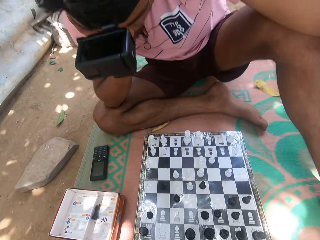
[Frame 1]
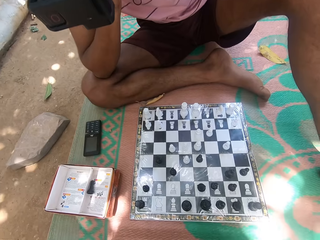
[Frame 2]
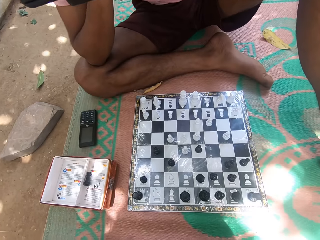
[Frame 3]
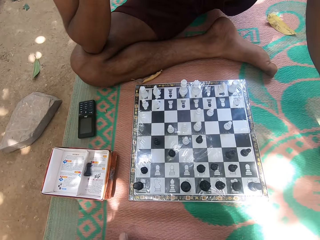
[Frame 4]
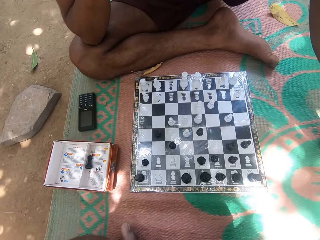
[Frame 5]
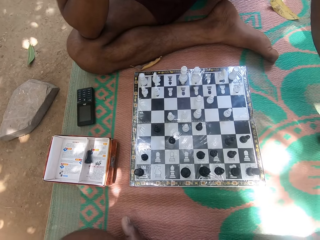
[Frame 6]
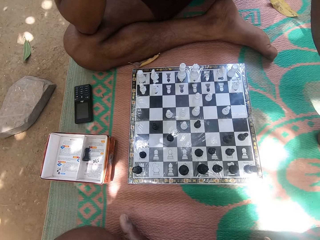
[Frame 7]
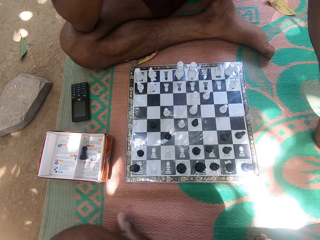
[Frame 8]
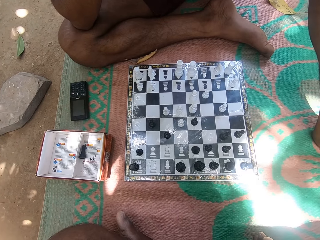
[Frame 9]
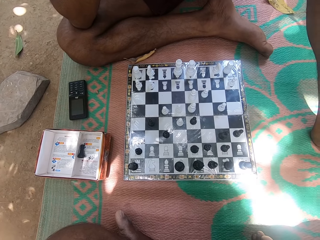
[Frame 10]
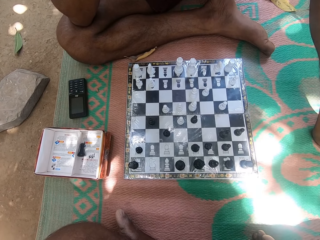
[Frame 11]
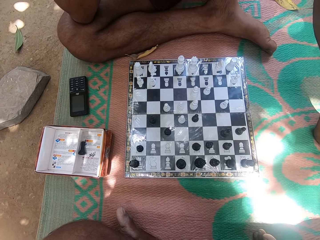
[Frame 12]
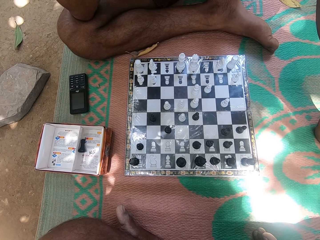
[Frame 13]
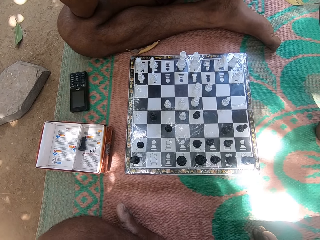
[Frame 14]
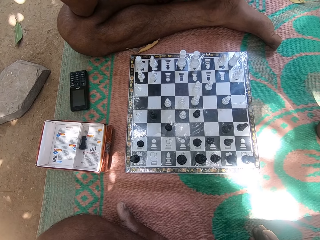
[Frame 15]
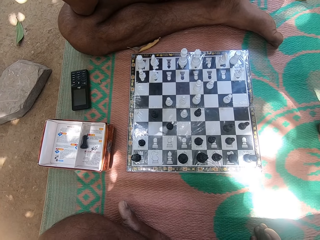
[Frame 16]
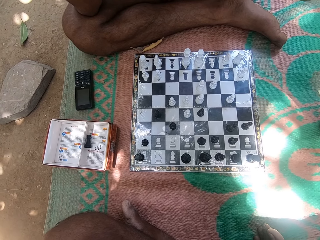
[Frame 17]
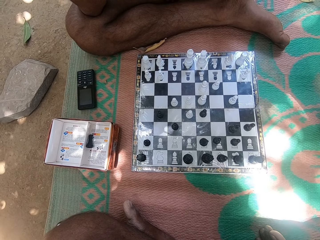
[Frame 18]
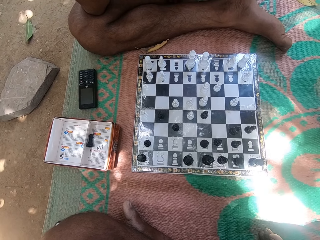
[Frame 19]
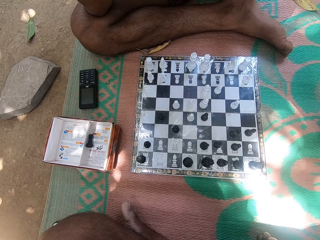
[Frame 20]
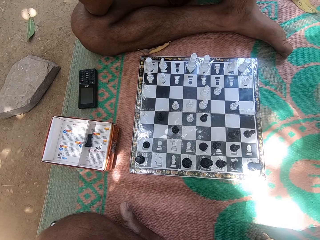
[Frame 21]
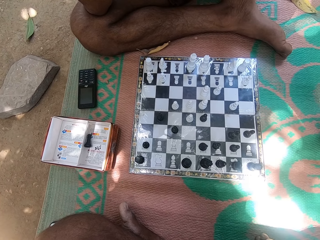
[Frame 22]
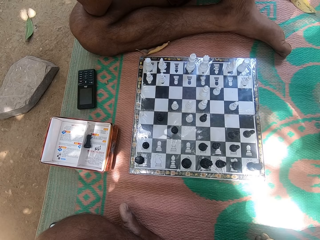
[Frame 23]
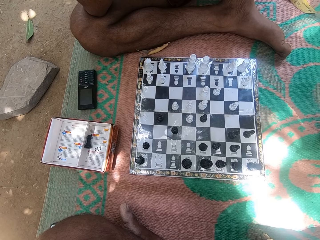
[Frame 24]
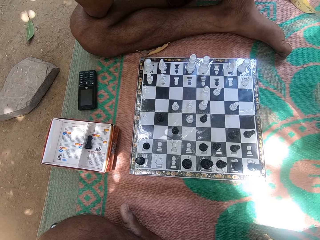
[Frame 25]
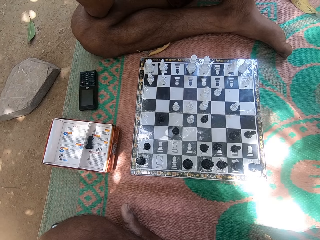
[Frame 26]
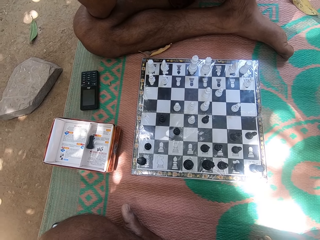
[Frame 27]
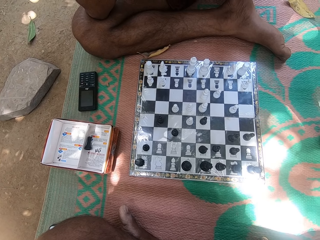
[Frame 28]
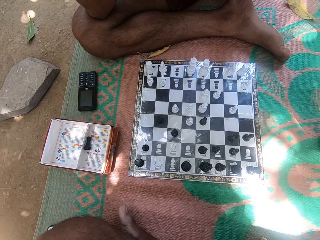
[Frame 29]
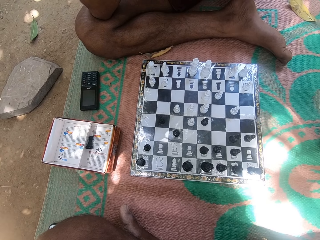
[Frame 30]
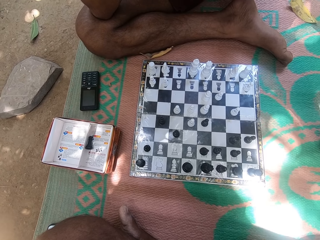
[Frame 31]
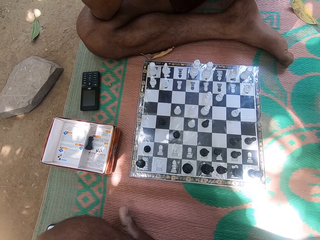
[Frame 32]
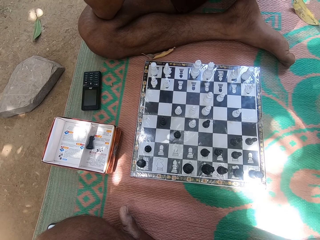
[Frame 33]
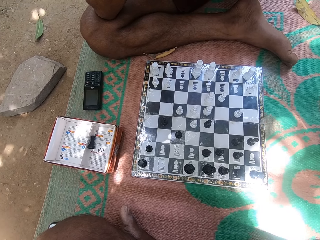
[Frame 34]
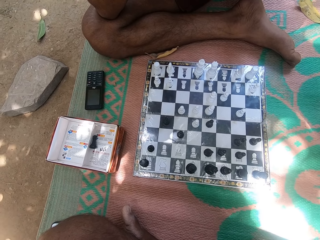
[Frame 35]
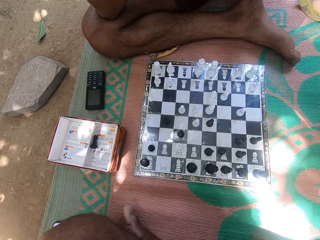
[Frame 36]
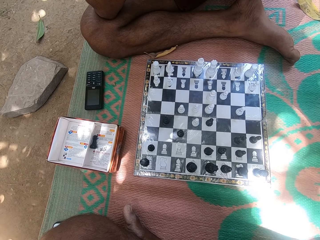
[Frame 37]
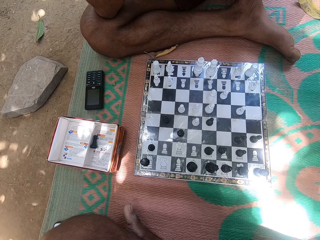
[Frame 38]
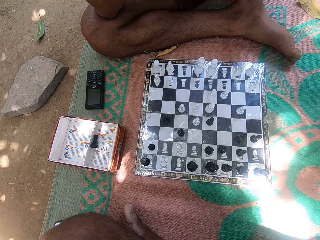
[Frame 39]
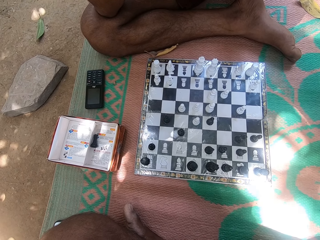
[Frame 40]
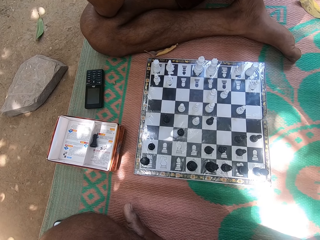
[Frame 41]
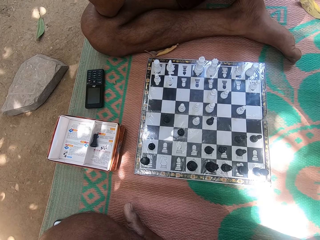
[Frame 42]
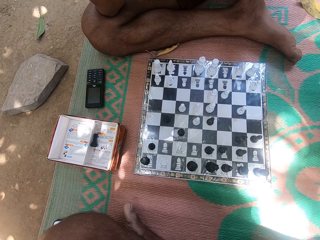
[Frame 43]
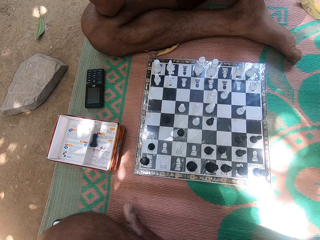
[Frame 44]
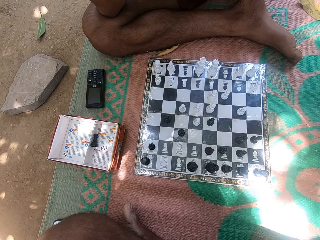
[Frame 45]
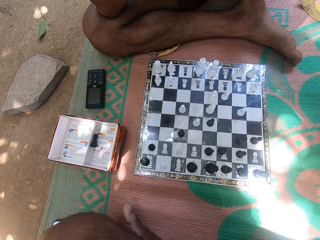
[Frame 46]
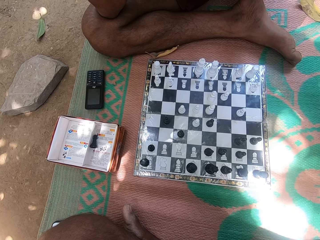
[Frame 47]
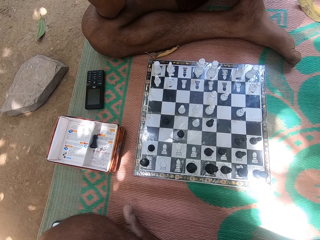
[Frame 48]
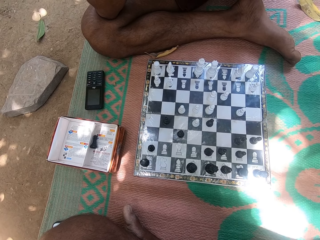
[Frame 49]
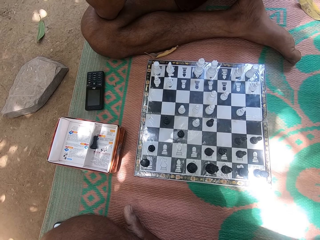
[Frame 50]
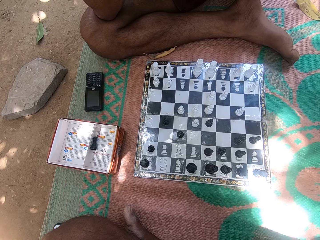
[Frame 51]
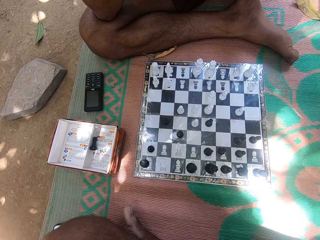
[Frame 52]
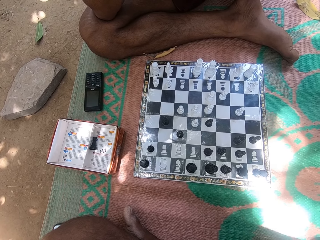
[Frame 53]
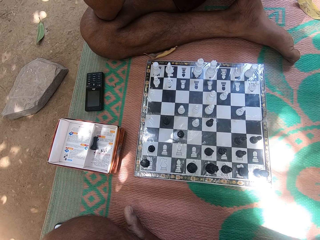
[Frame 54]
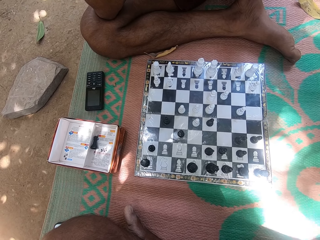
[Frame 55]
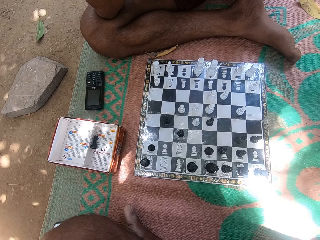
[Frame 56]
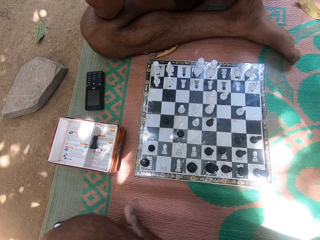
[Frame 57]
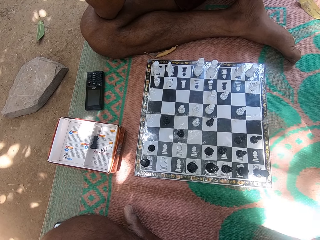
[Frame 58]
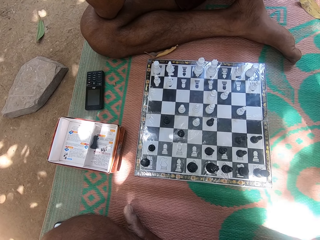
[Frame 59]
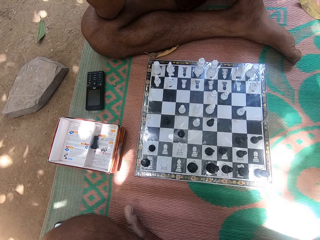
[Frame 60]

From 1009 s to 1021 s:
A person looks at the chess board. The camera wearer looks at the person ahead. They look at the chess deck. They look at the chess deck repeatedly.

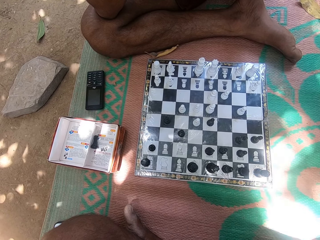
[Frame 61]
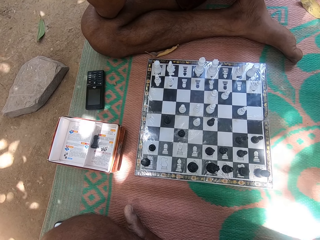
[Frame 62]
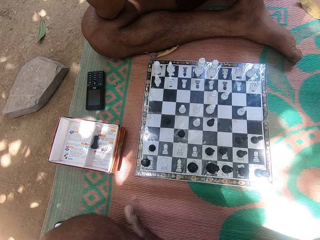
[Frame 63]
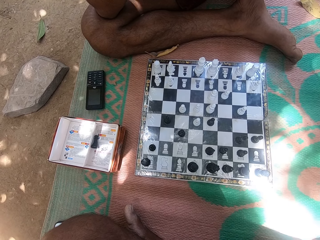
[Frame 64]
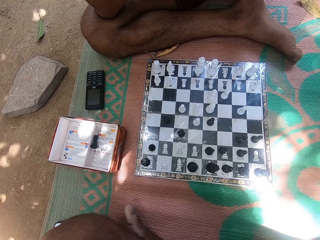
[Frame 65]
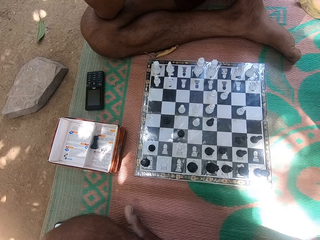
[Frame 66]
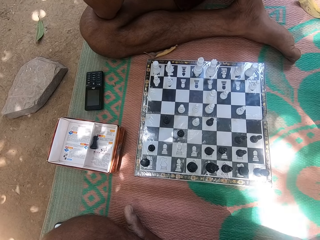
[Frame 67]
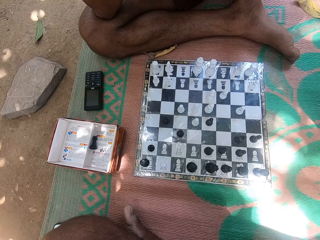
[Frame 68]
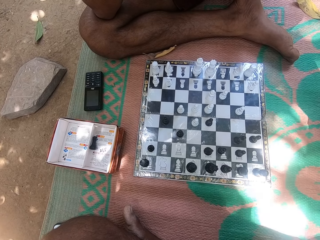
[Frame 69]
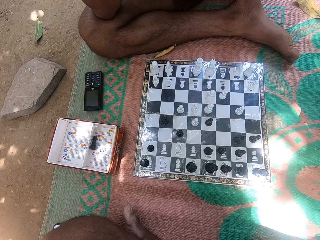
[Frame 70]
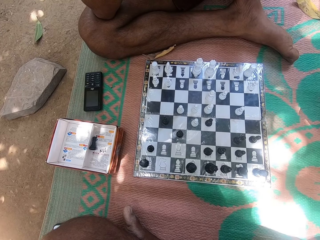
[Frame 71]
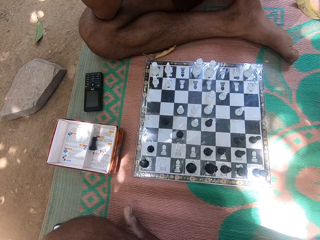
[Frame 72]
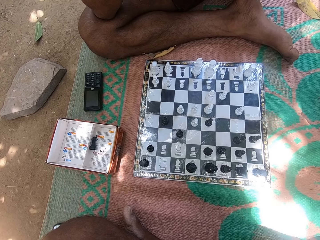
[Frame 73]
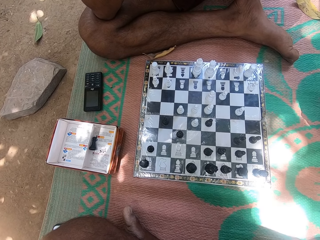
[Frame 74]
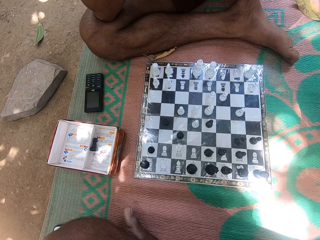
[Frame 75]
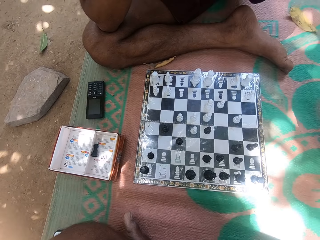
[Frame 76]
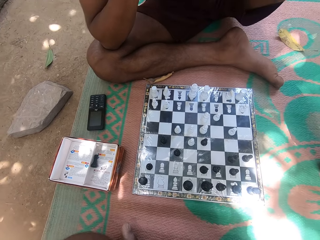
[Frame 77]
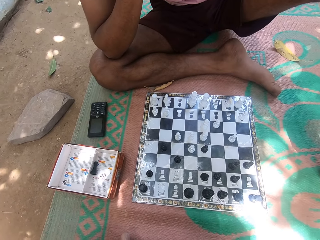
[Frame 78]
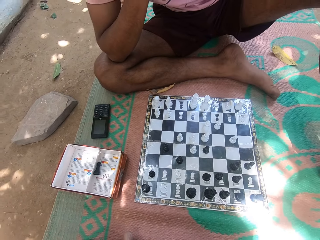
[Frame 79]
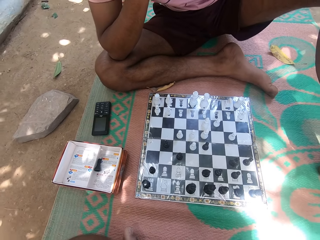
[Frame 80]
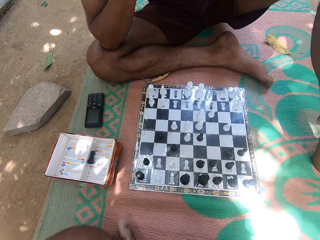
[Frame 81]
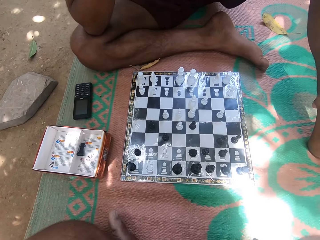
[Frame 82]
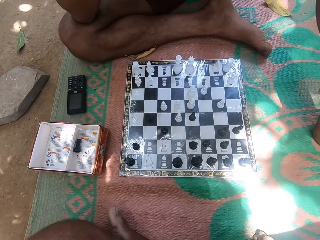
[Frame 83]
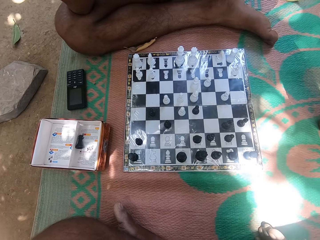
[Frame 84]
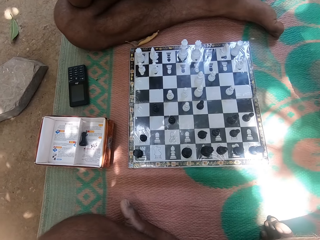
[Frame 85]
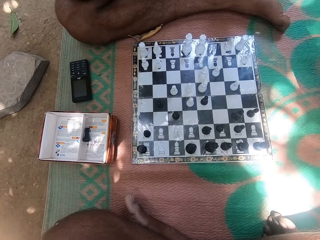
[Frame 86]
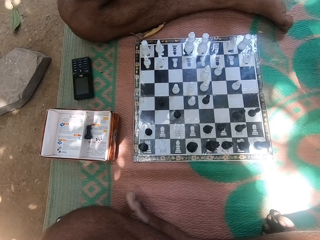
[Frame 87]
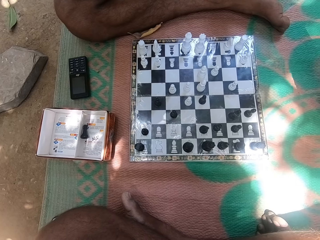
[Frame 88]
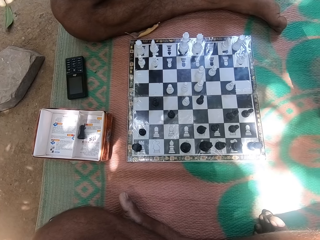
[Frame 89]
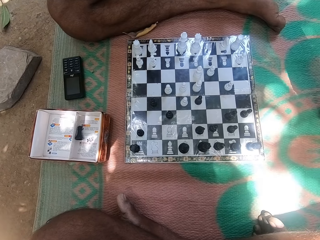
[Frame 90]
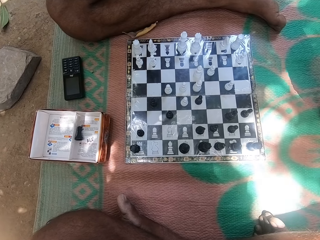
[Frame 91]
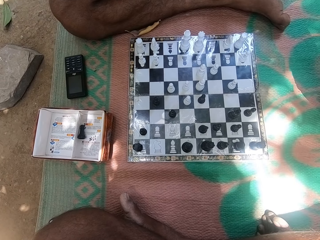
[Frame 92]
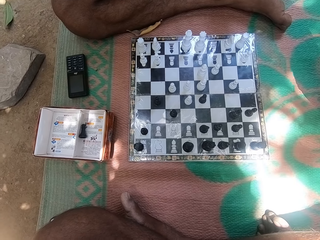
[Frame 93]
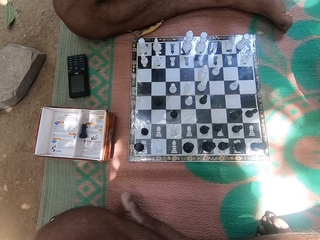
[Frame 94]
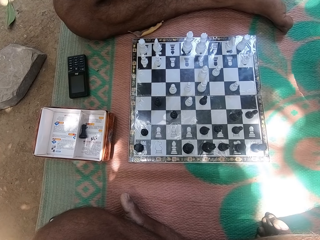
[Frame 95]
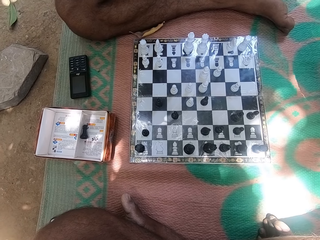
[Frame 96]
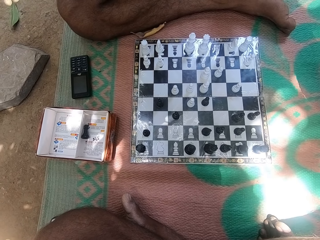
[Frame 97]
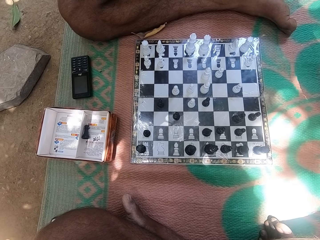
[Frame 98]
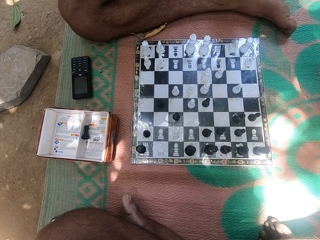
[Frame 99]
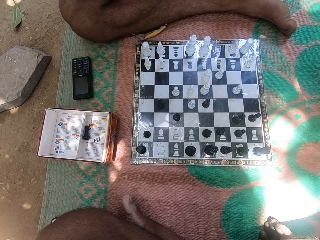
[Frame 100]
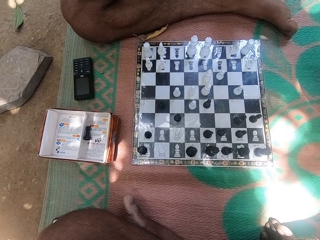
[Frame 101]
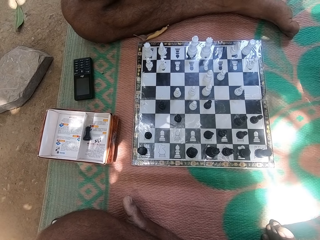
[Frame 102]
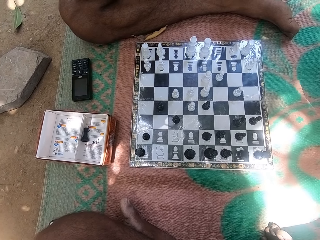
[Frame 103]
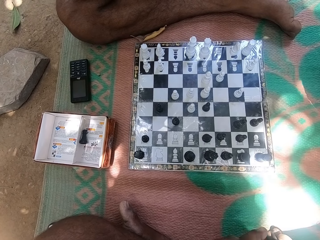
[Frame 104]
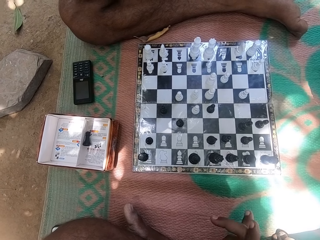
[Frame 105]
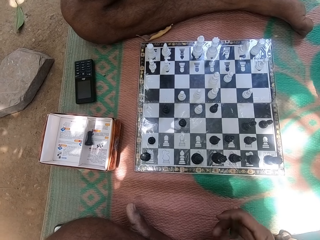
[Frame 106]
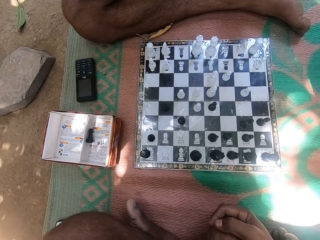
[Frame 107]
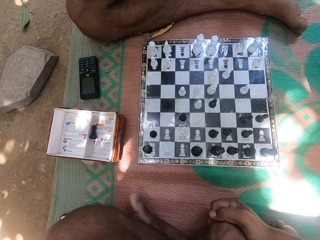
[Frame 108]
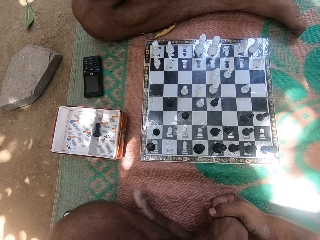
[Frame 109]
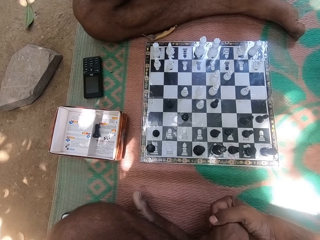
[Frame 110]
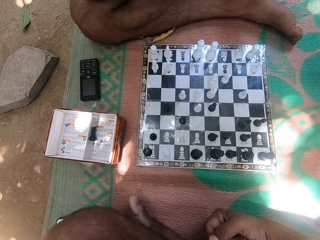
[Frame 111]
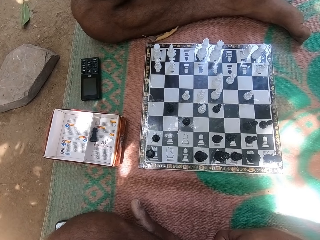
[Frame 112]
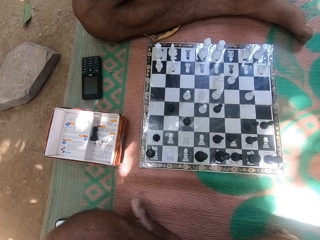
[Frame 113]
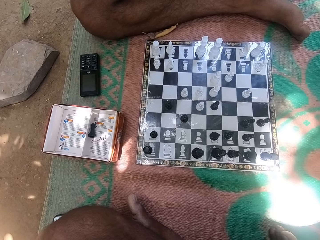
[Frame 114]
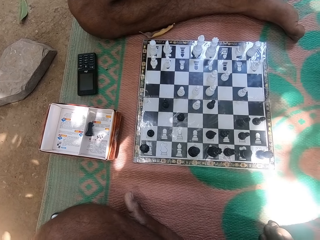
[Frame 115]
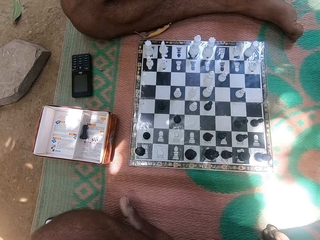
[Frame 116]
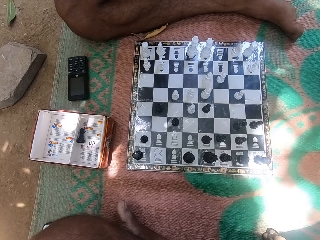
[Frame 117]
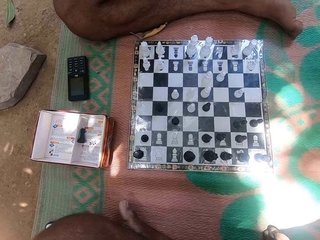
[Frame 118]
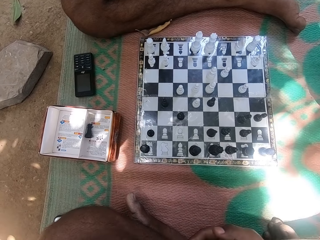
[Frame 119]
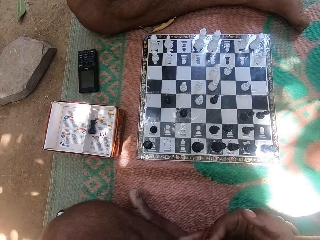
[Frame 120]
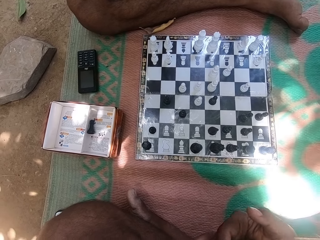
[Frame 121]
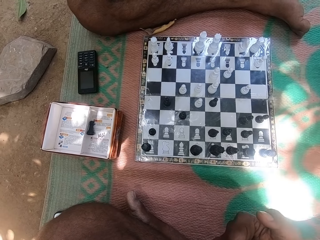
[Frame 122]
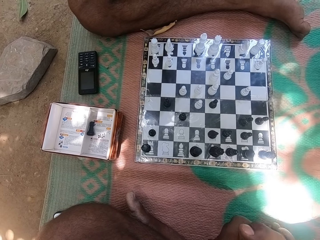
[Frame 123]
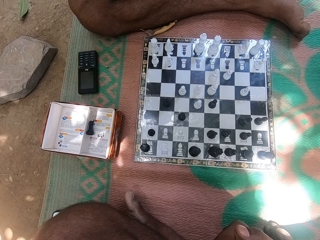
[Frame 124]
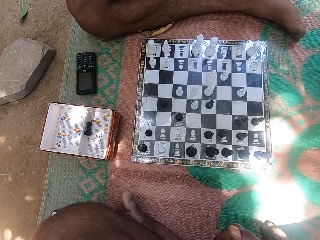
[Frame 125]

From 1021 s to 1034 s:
The camera wearer looks at the chess deck or board repeatedly. He plays with his hands. A person looks at the chess board. The camera wearer looks at the chess deck.
